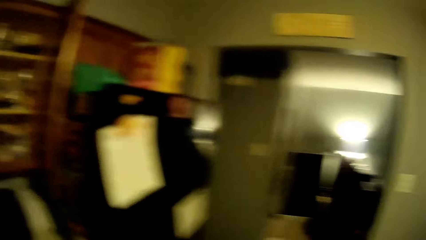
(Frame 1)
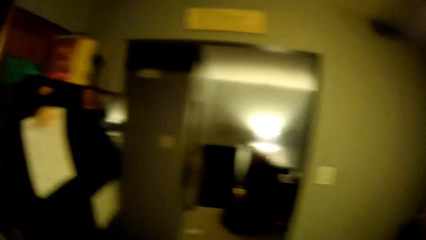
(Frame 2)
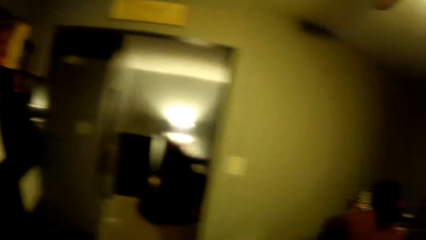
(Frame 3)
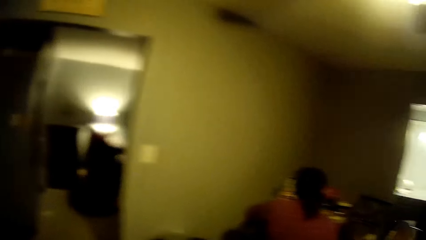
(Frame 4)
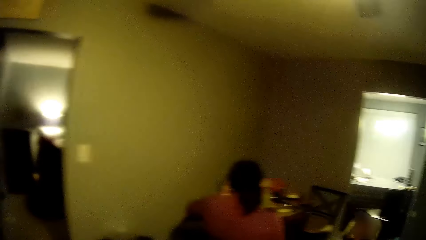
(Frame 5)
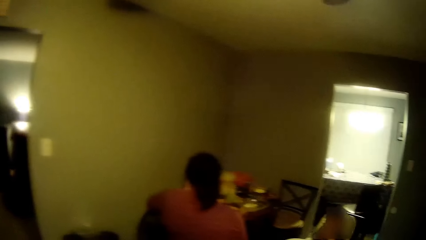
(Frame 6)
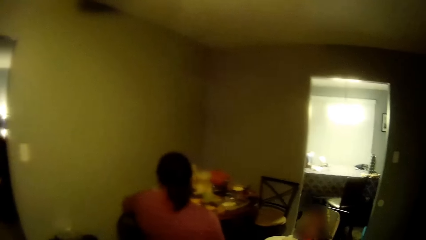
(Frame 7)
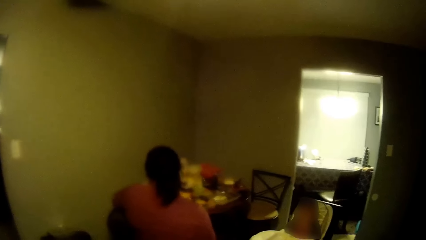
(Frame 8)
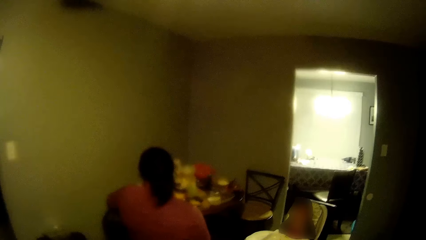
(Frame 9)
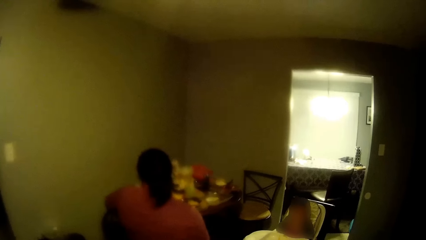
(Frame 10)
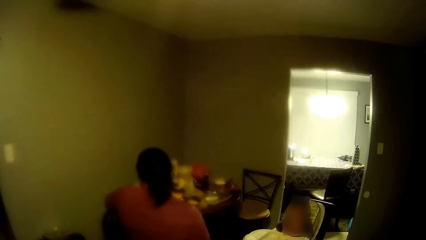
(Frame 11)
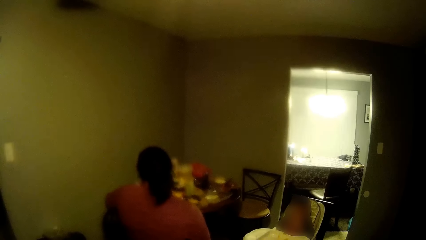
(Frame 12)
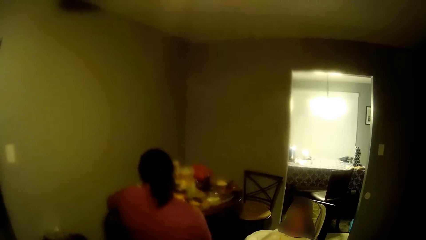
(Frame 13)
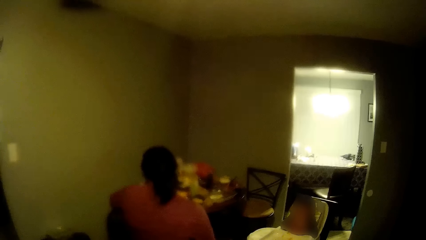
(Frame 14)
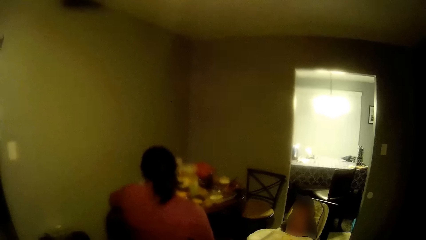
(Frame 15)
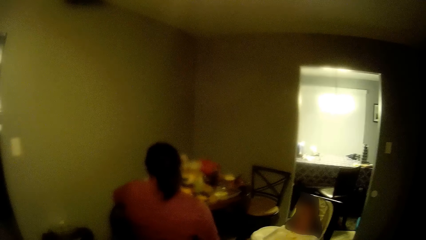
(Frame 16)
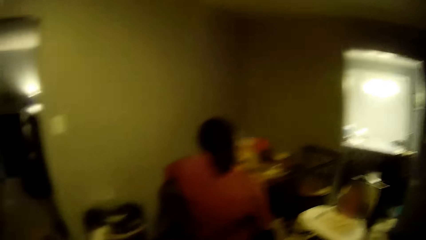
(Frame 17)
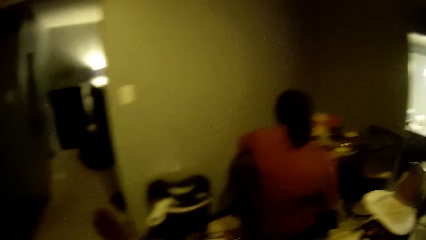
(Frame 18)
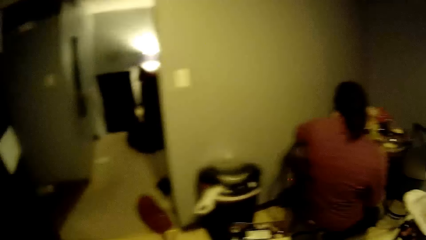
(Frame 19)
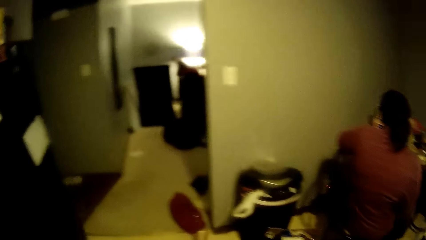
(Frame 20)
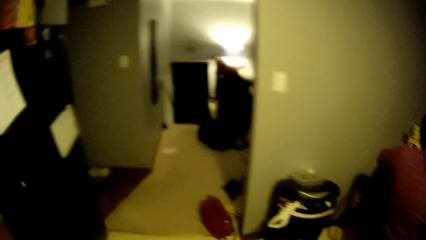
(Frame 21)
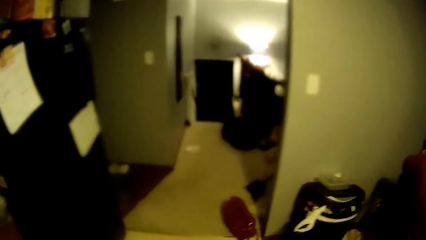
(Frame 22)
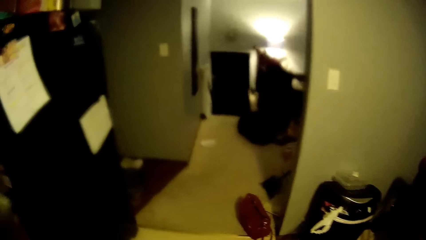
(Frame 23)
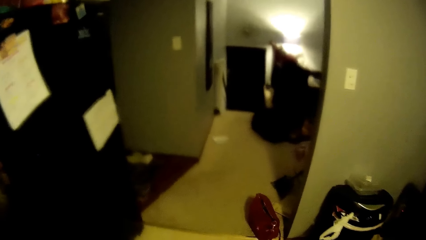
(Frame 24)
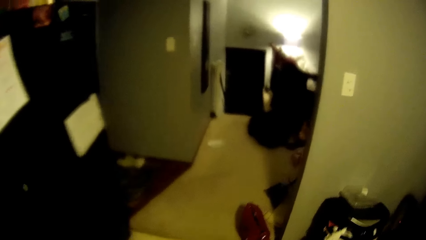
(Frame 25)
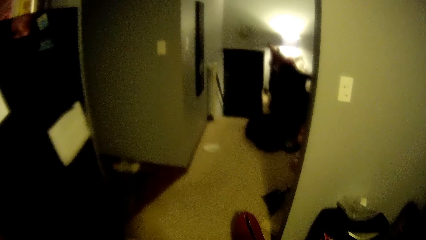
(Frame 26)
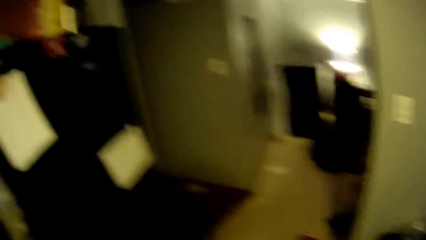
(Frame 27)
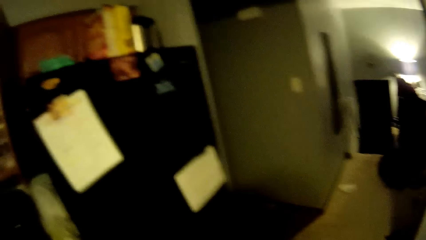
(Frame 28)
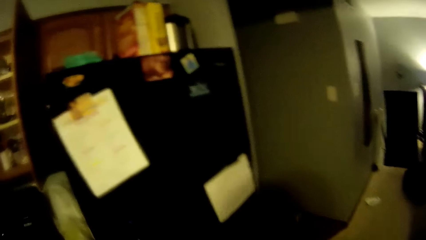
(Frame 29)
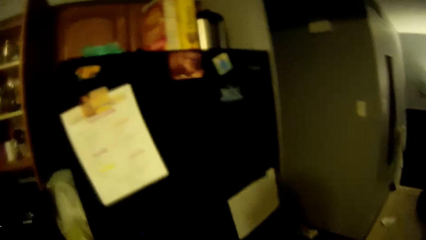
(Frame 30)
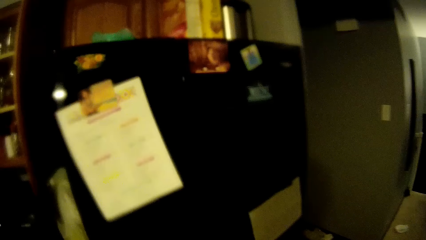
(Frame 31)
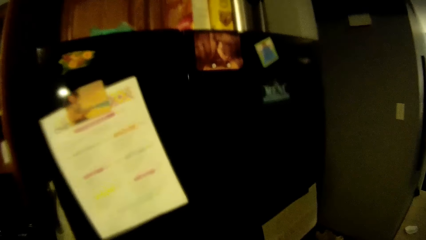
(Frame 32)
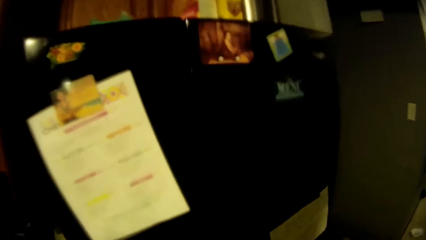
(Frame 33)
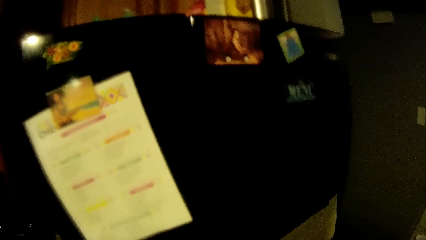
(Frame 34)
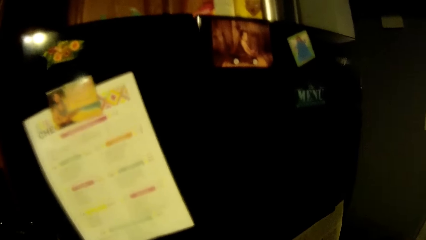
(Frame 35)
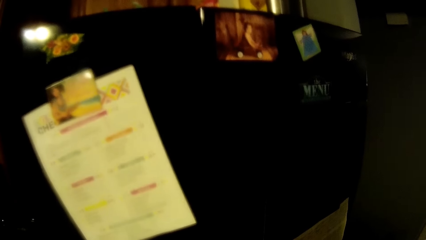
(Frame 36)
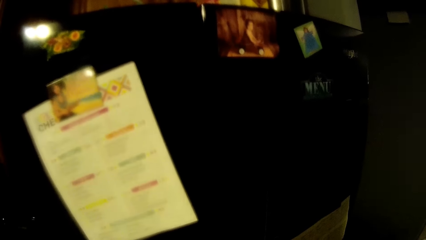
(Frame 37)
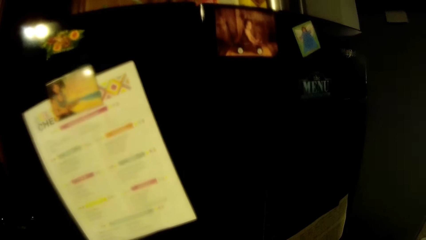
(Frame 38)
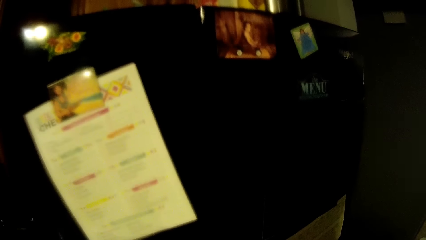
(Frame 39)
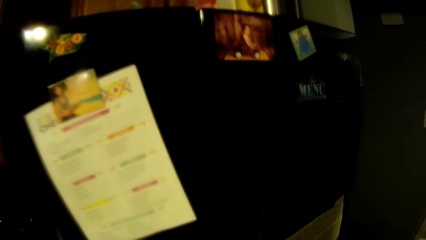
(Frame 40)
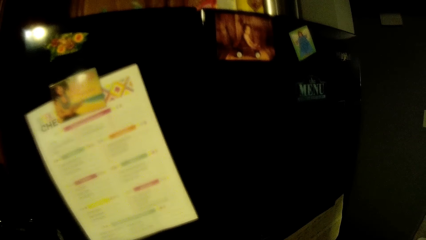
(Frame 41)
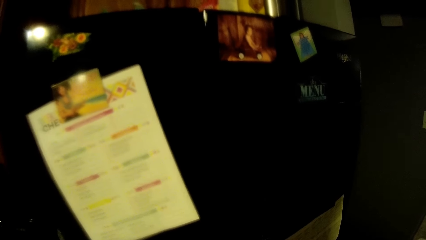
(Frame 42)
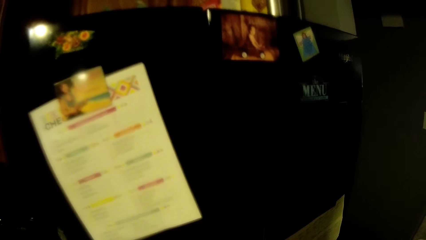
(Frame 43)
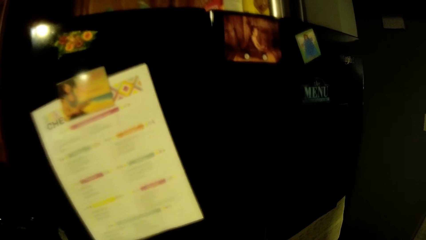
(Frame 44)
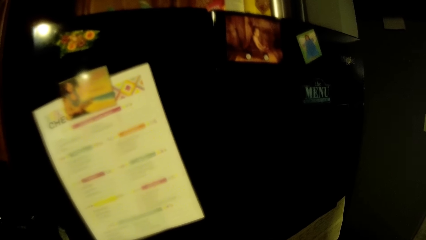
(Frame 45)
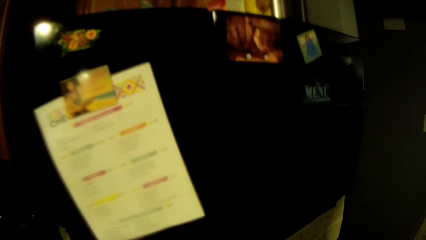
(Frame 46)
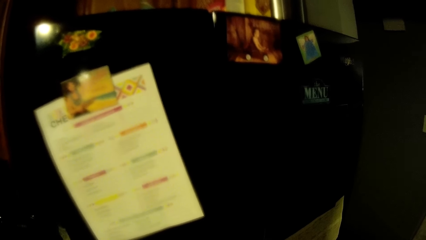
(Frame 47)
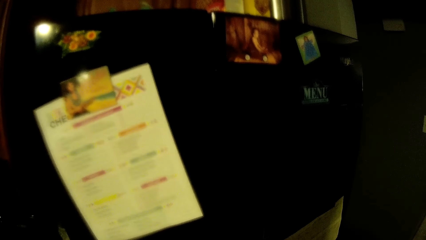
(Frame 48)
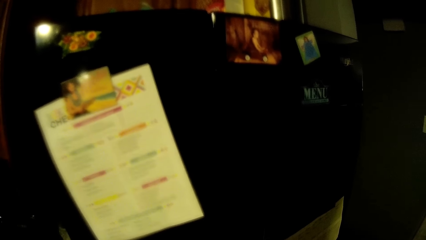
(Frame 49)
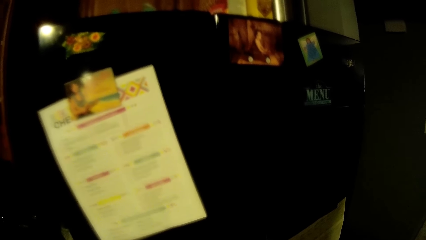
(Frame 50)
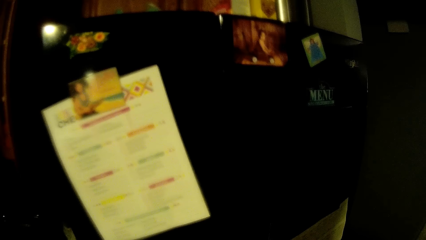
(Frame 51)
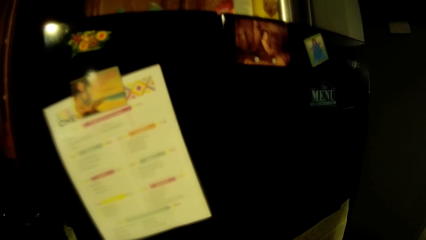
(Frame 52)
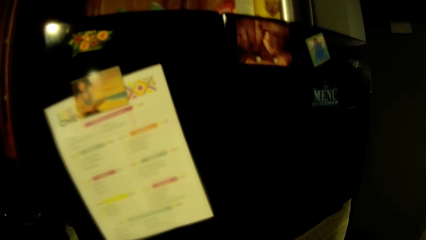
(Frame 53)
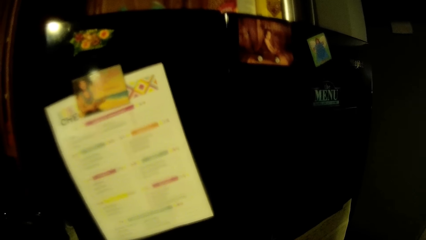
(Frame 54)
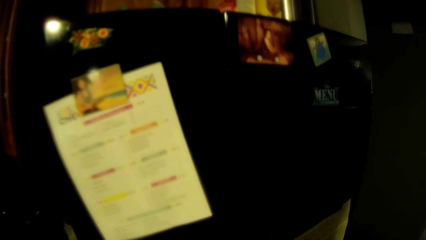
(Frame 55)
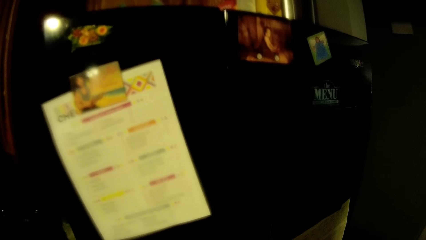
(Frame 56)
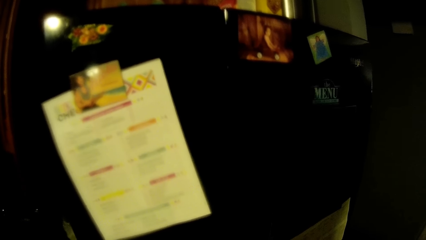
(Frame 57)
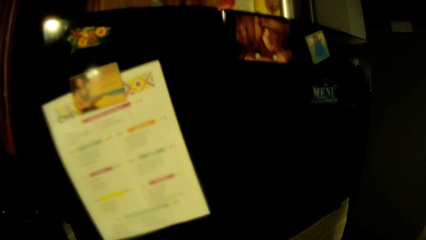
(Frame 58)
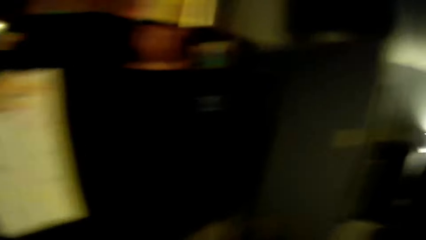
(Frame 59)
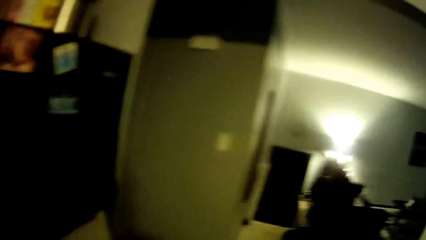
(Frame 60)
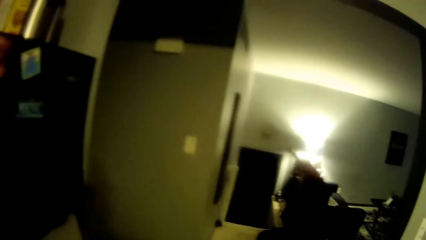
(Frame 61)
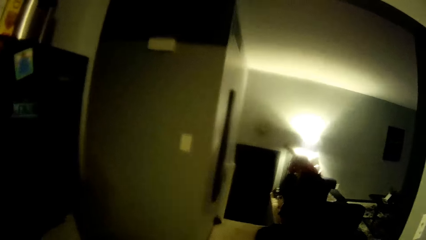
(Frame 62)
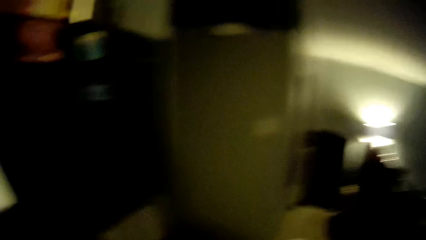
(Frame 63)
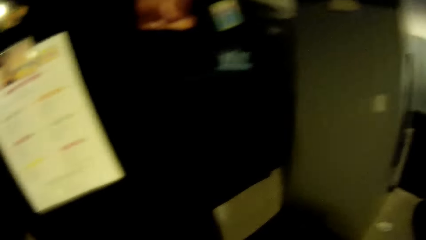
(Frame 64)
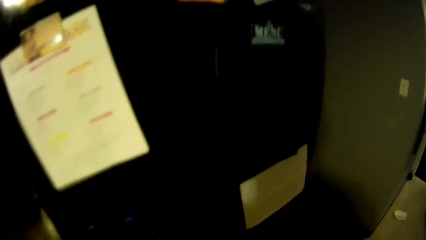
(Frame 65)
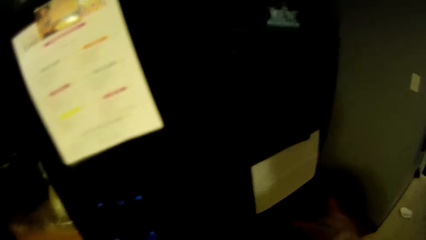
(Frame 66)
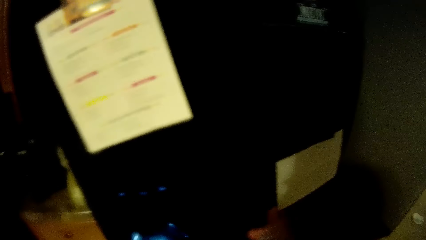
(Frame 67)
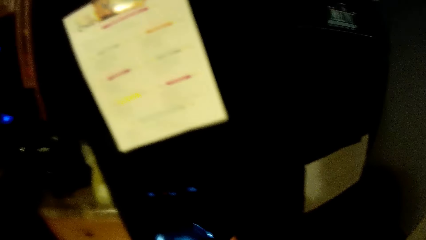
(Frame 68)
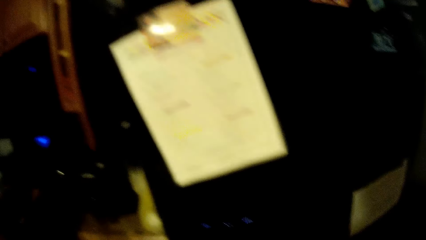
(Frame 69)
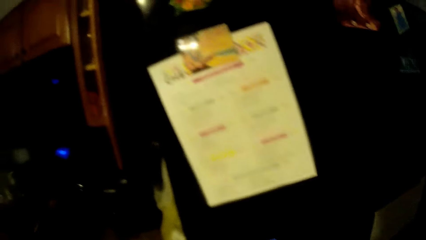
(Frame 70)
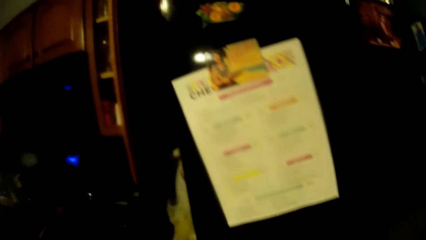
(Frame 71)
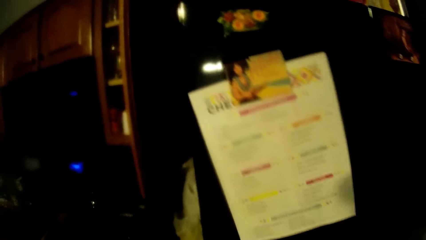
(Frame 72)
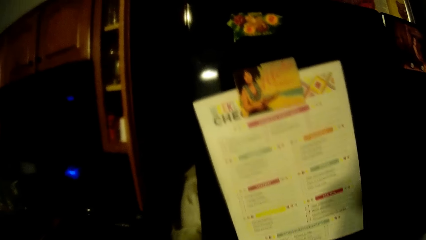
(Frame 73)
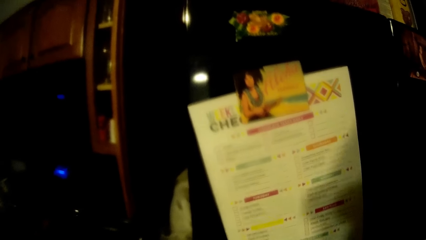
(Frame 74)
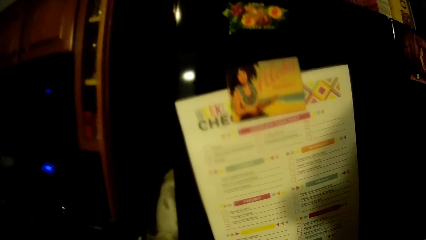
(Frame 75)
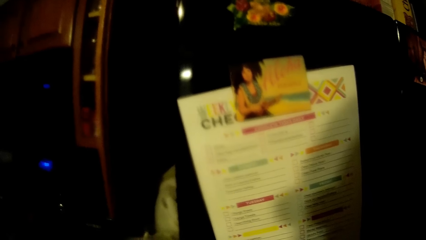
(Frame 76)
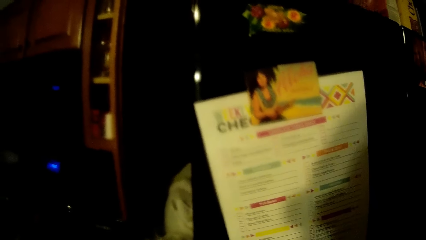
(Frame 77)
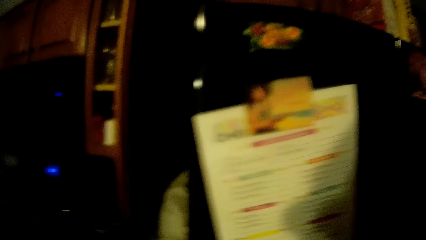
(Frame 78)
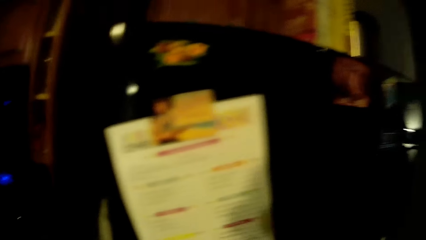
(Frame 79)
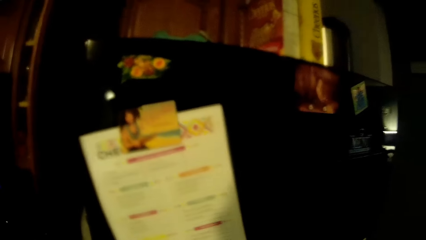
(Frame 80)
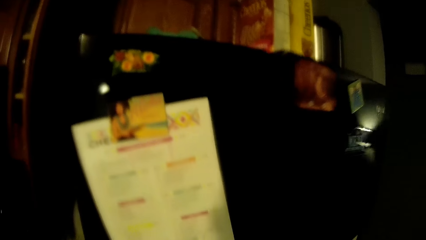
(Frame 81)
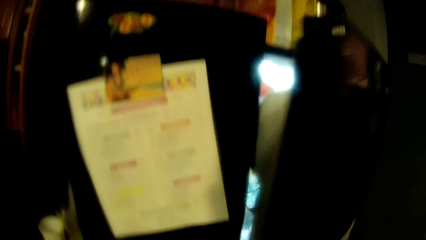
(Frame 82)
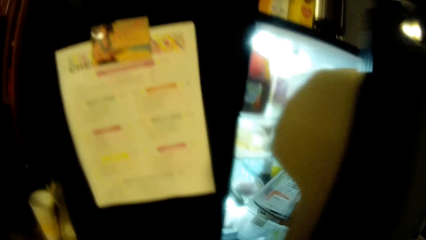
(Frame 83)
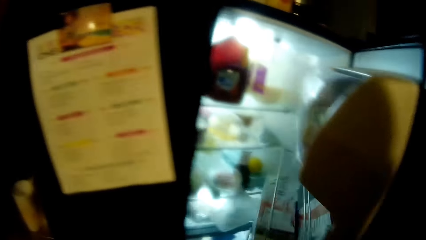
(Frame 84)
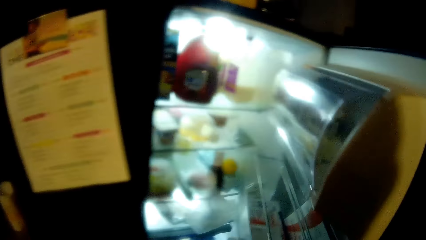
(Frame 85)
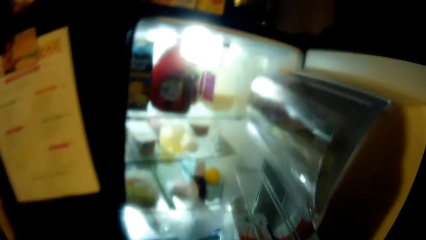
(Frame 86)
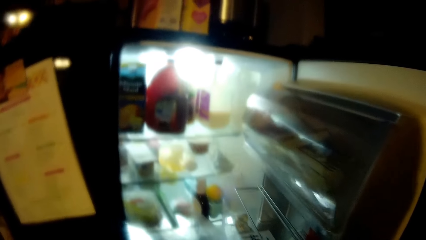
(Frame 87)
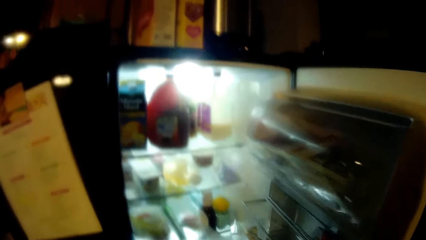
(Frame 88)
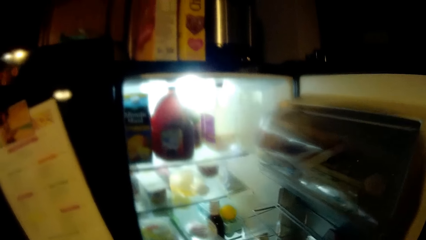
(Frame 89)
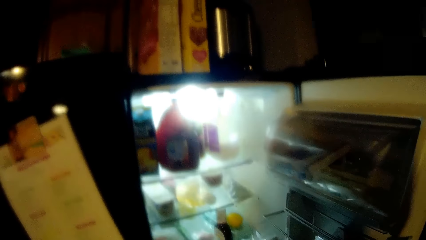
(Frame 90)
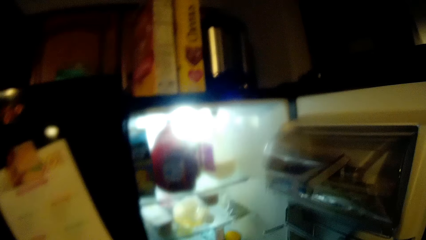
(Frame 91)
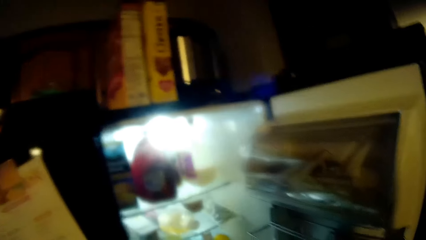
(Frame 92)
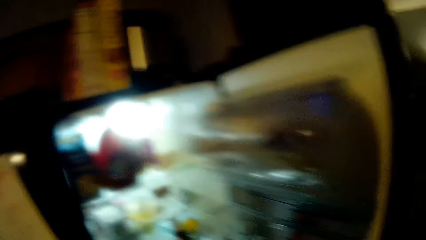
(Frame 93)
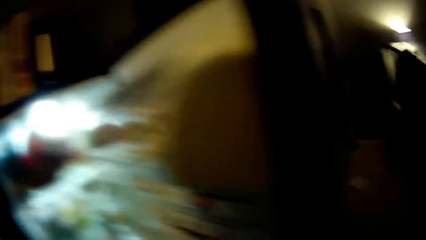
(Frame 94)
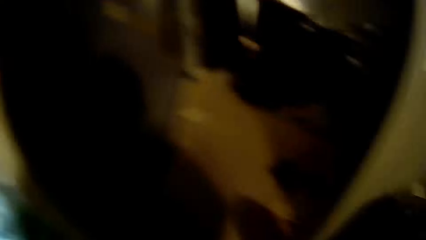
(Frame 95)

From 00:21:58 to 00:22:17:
The camera wearer opens the refrigerator. He opens the fridge with his right hand. He looks in the refrigerator.
